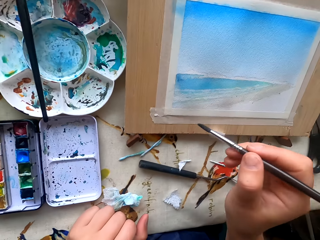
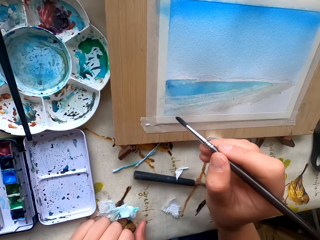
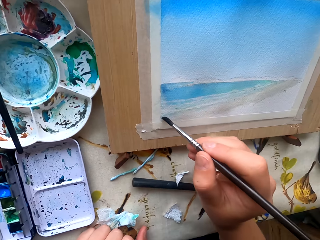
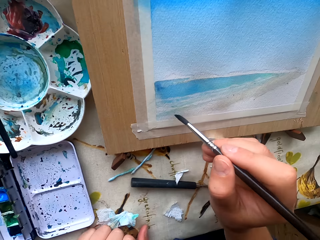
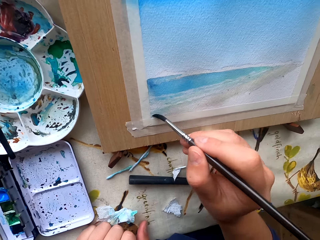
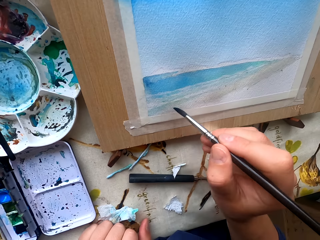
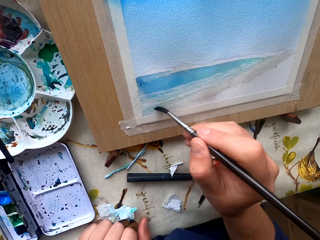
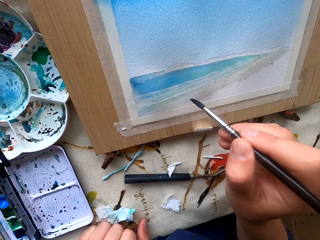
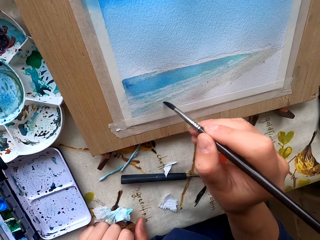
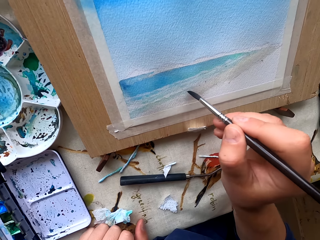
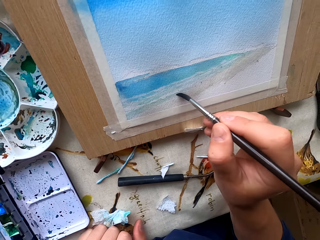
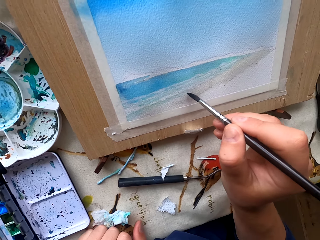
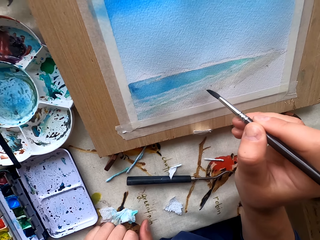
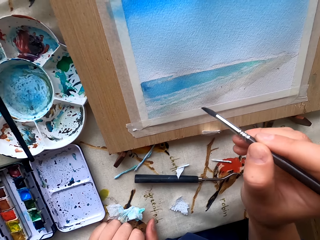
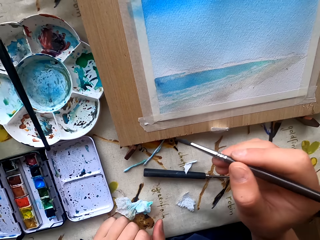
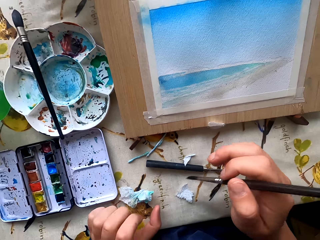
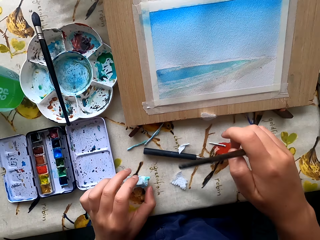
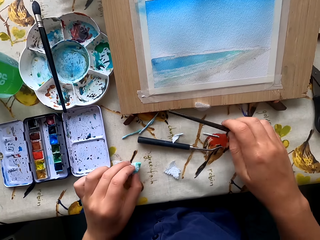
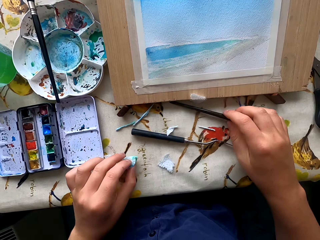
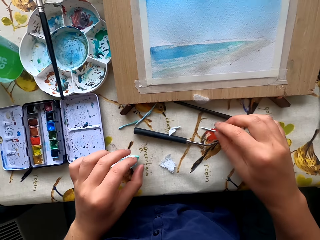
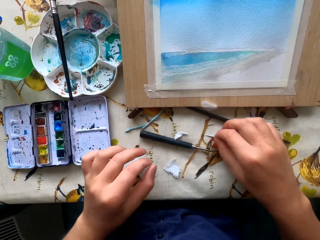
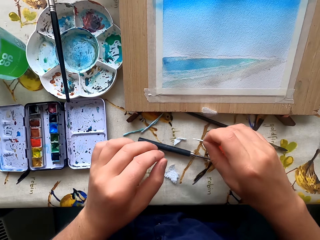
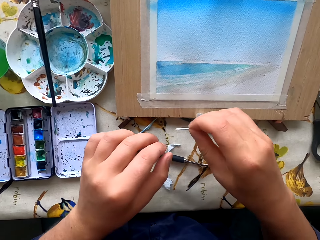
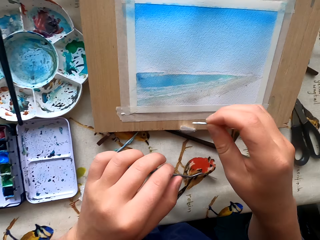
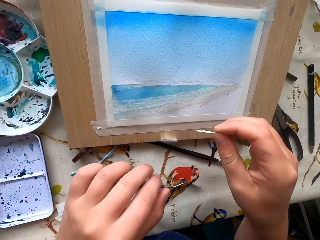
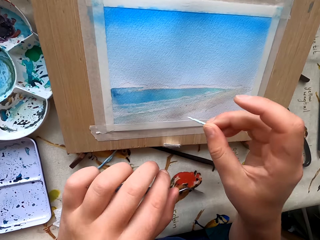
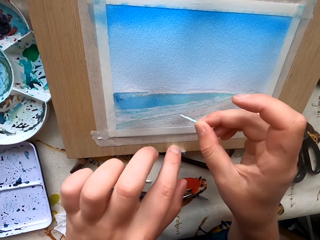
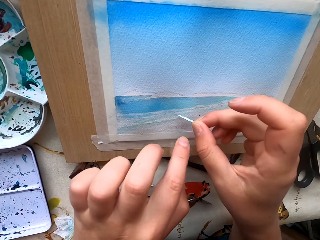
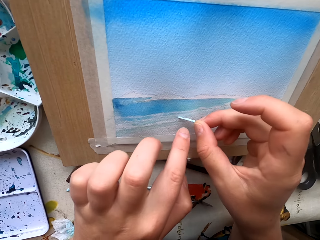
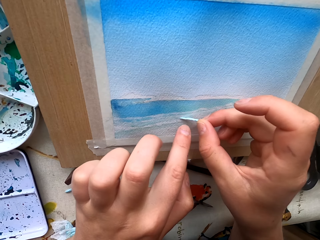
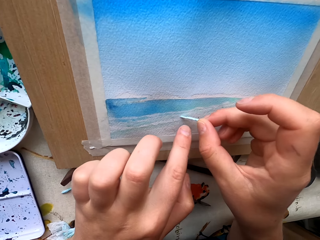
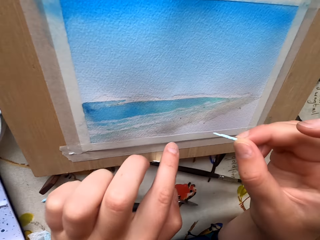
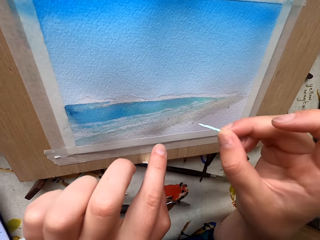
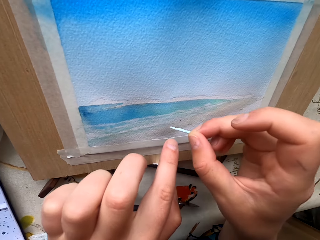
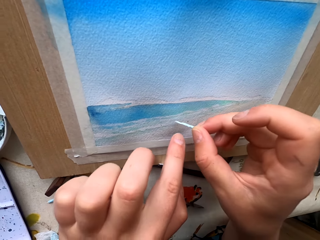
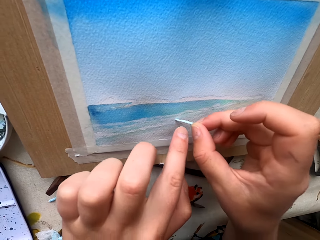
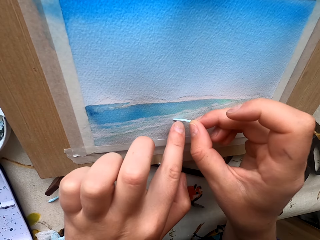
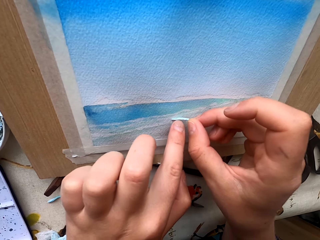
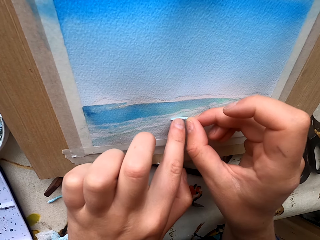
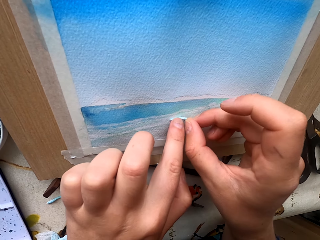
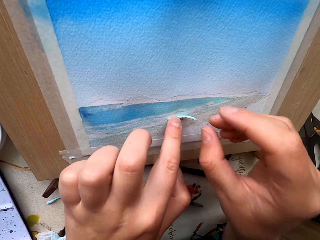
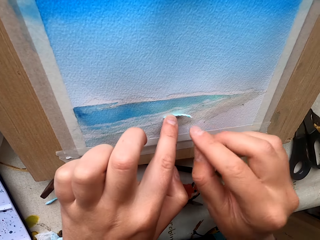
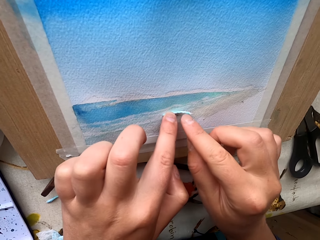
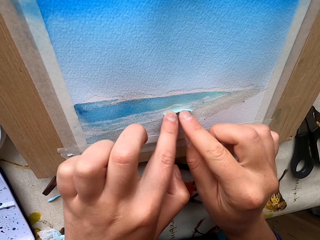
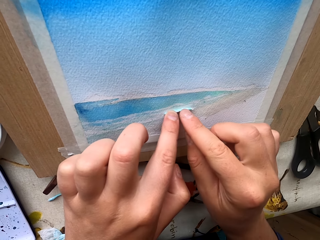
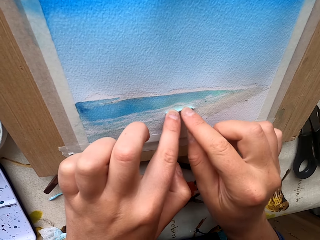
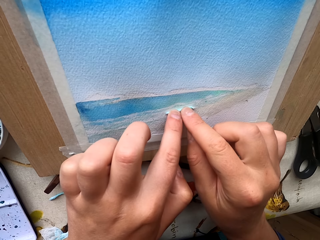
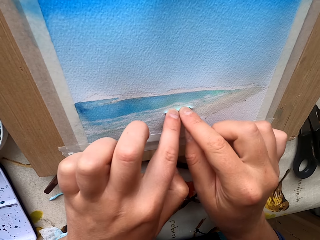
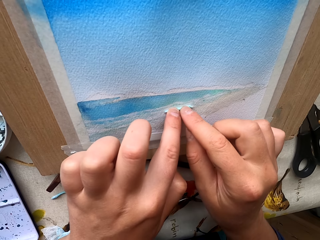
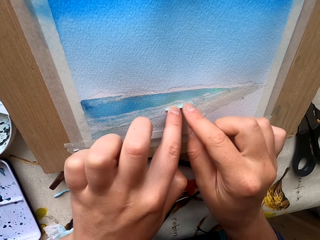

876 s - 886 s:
The camera wearer removes excess paint. They paint the drawing paper. They place the paintbrush on the table. They pick up the tissue or paper from the table. They wipe the paint. They dry the painting with the paper.

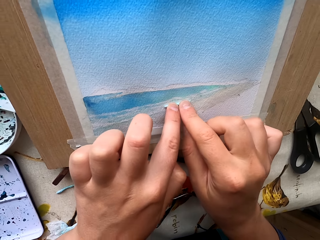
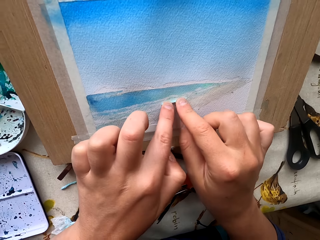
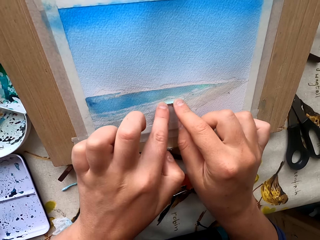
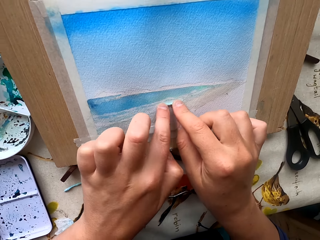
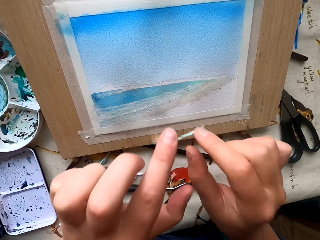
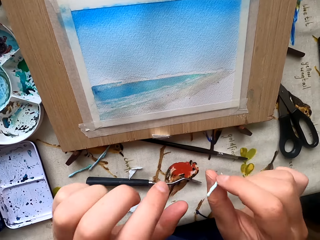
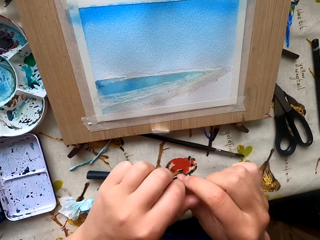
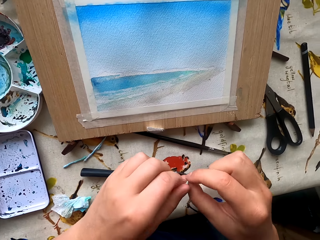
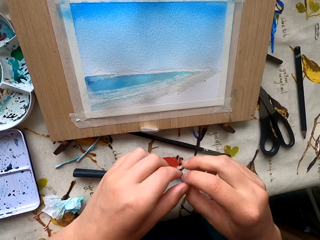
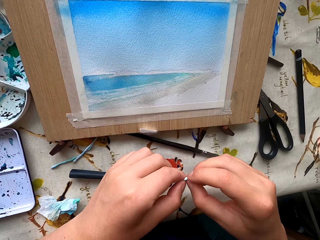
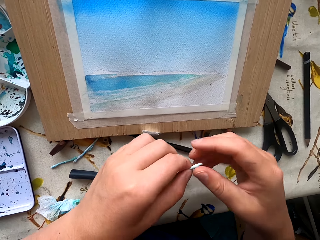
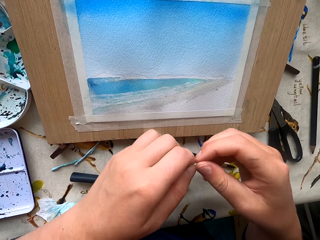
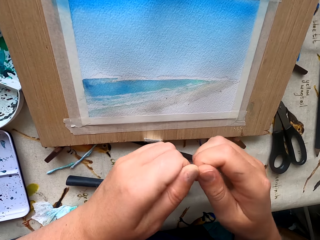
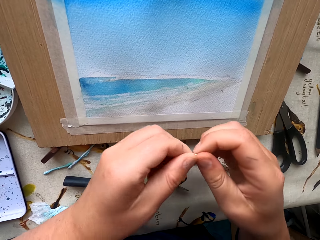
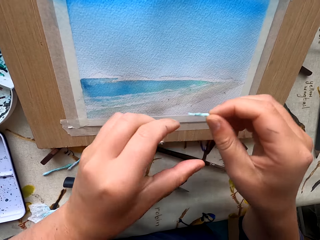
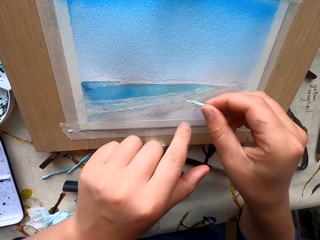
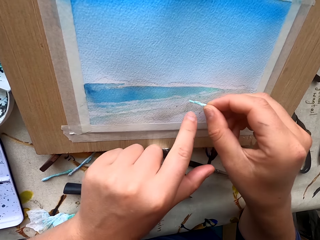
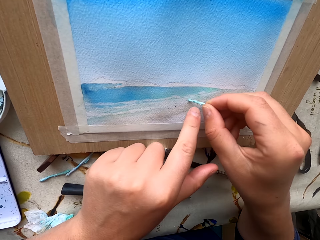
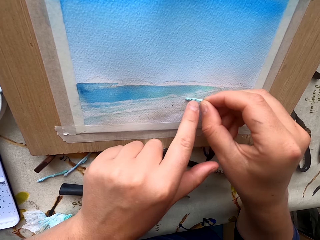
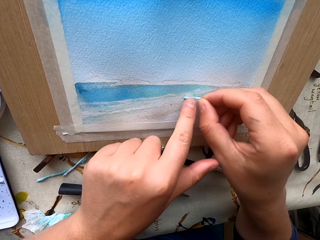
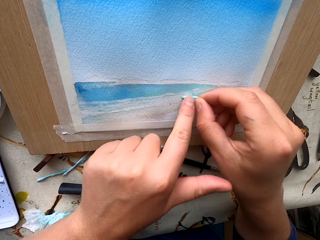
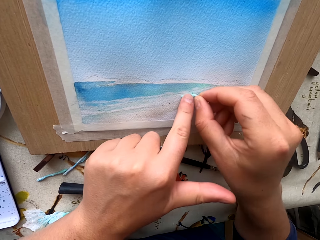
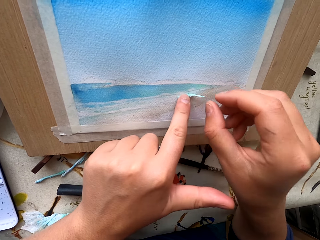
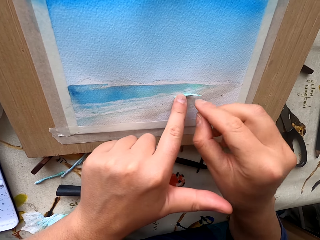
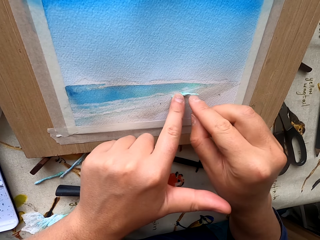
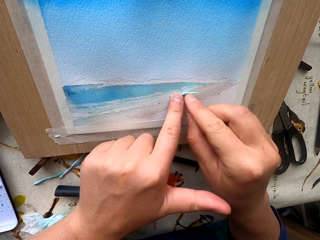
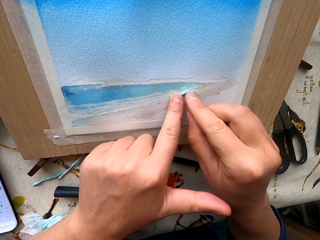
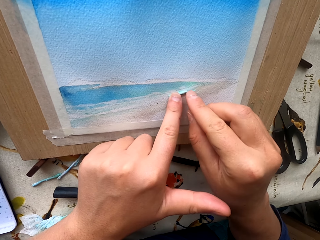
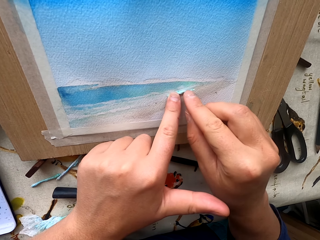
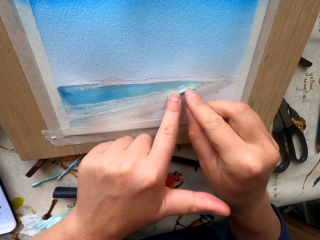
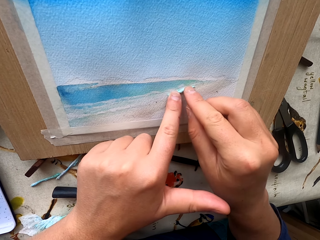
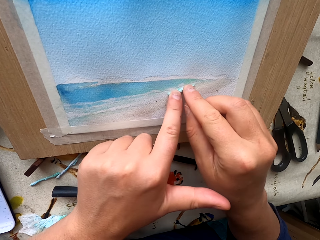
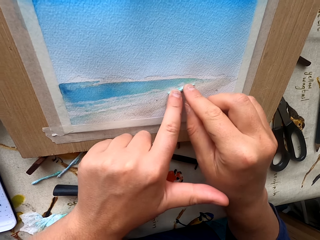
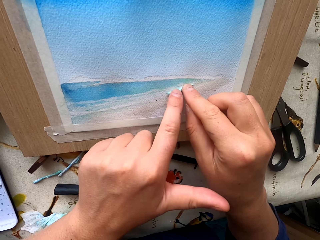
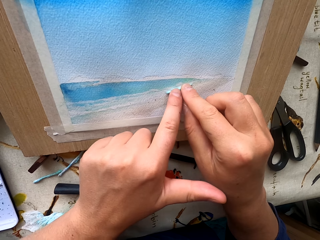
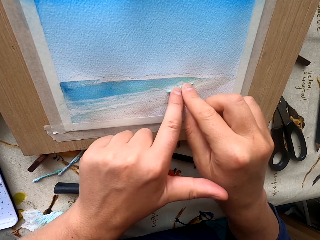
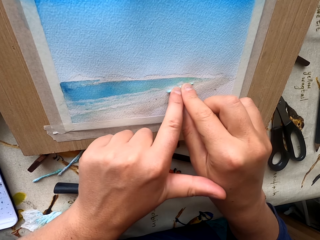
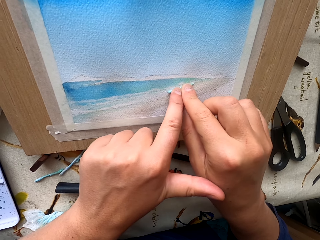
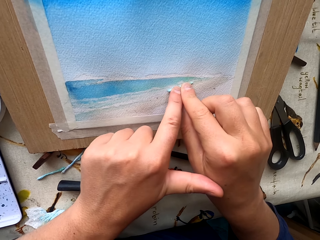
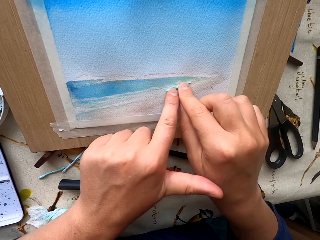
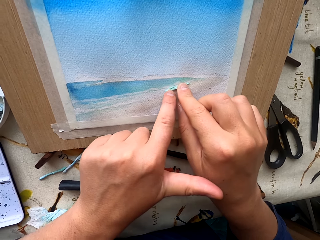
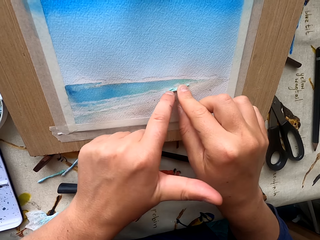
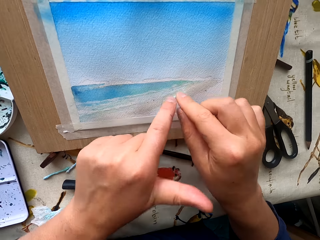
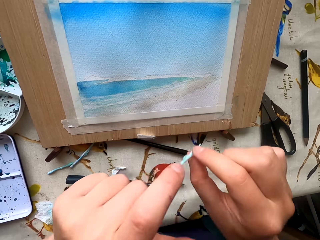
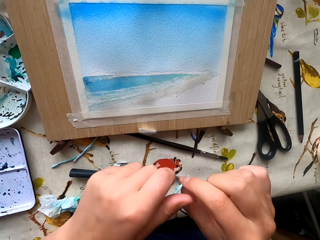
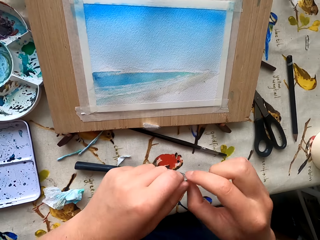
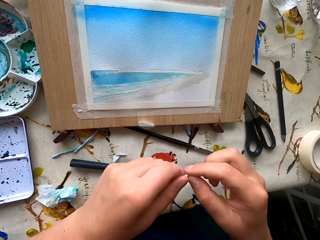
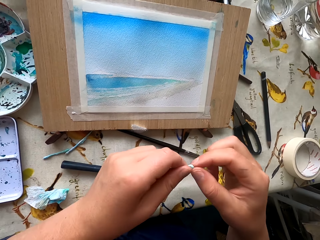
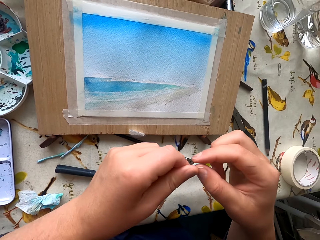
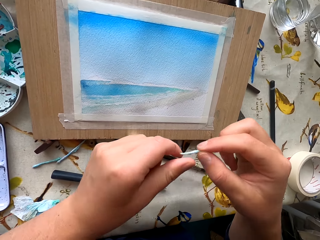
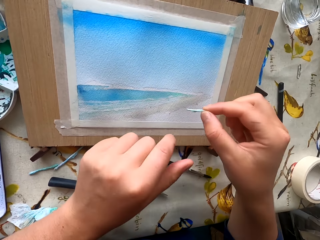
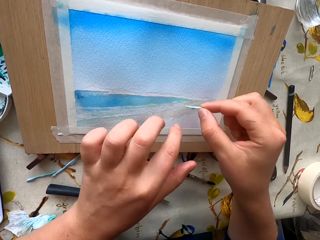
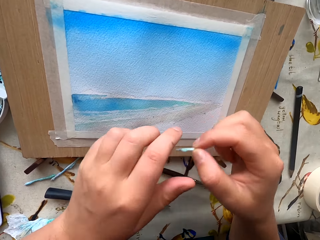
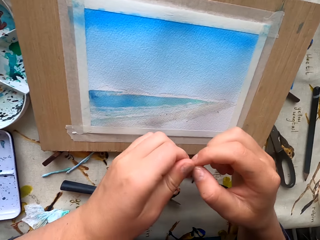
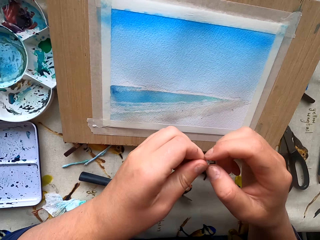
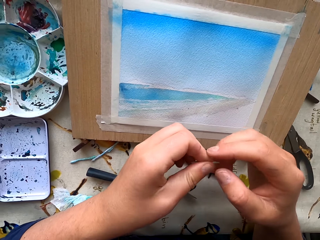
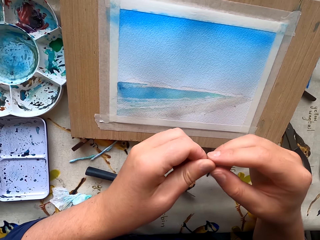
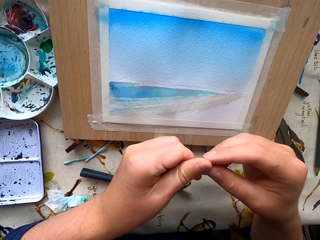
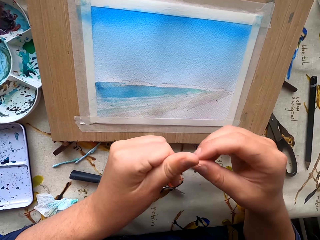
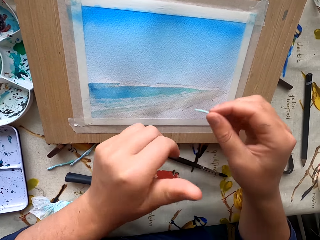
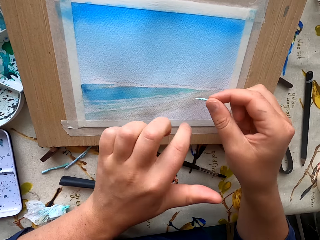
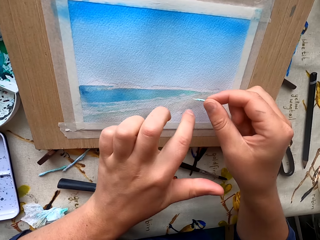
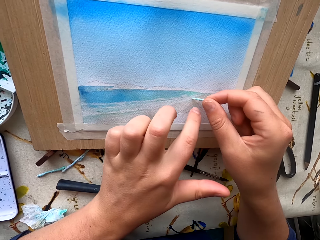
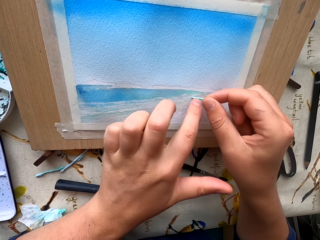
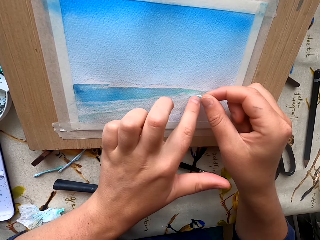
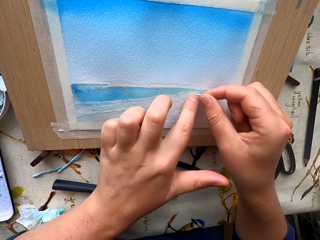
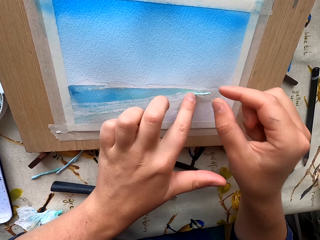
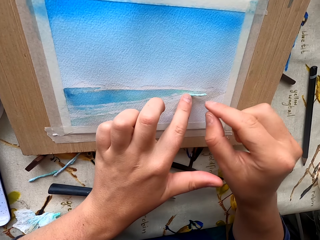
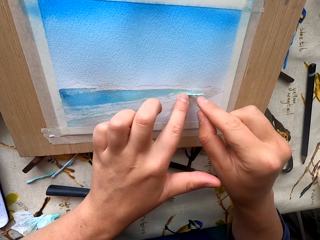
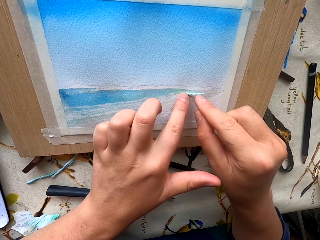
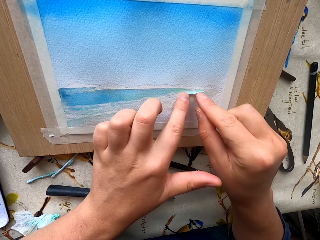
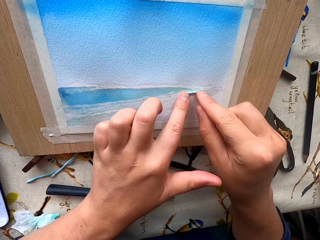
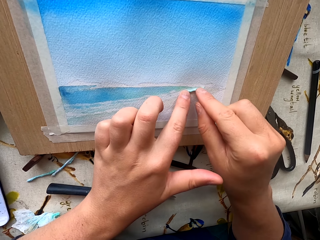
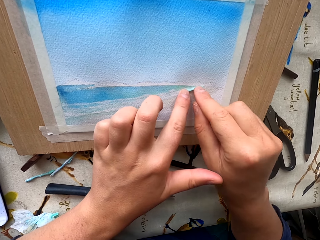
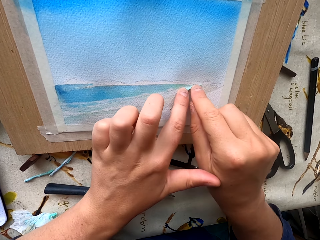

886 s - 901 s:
The camera wearer holds the paper in place. They stare at the painting. They fold the tissue. They dry the painting with the paper. They wipe the paint. They fold the tissue again and stare at the painting. They wipe the paint. They dry the painting with the paper.
